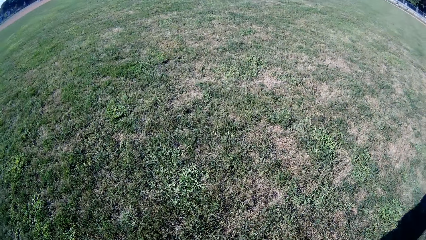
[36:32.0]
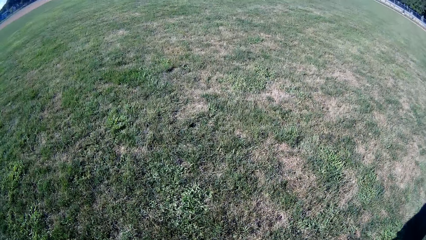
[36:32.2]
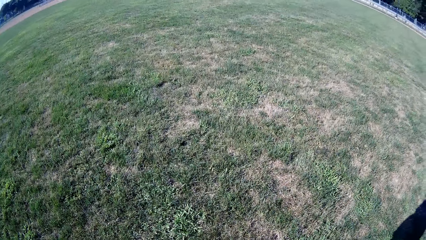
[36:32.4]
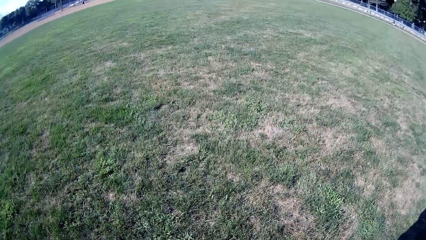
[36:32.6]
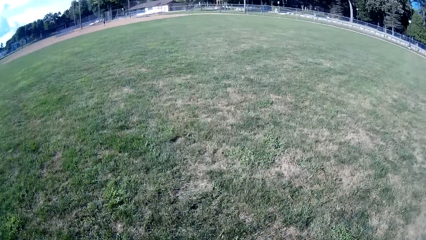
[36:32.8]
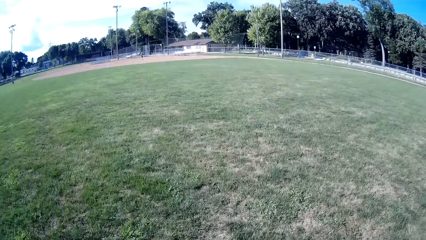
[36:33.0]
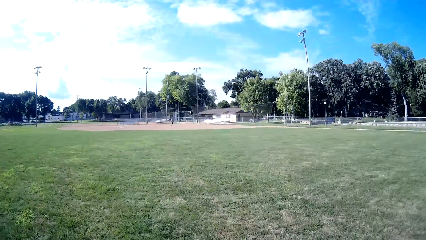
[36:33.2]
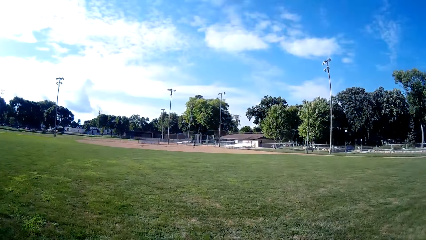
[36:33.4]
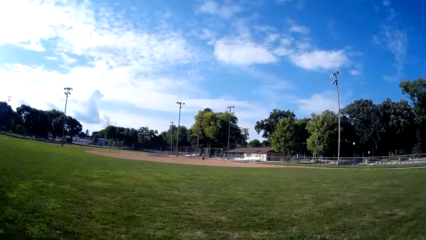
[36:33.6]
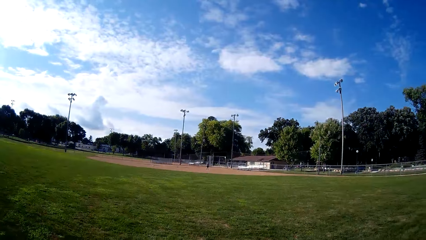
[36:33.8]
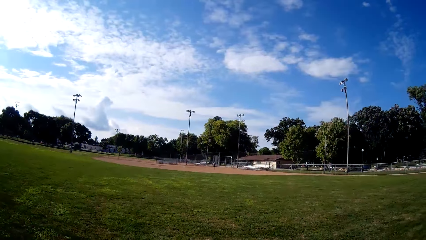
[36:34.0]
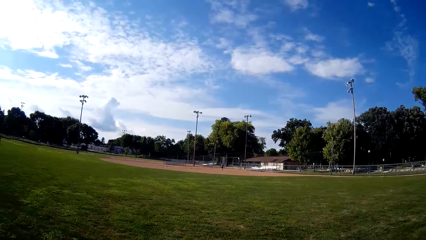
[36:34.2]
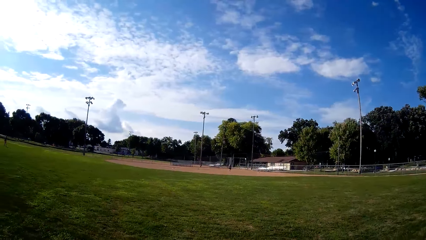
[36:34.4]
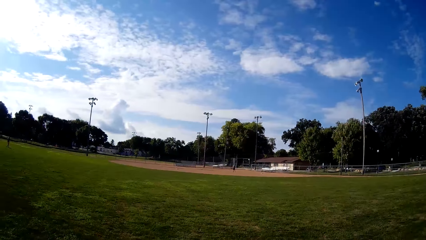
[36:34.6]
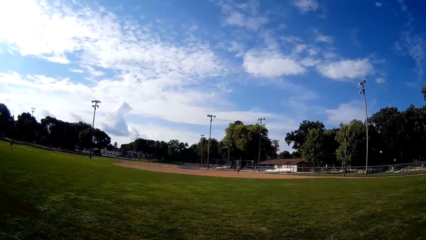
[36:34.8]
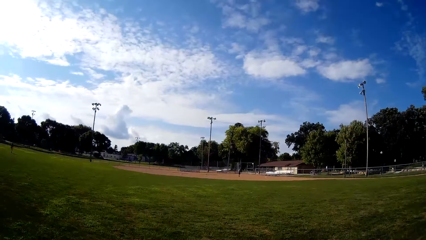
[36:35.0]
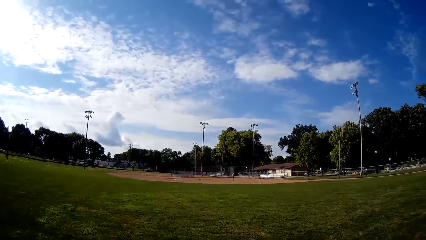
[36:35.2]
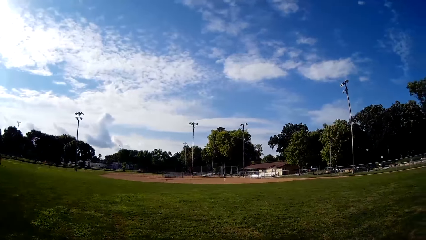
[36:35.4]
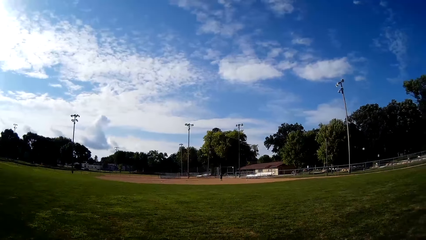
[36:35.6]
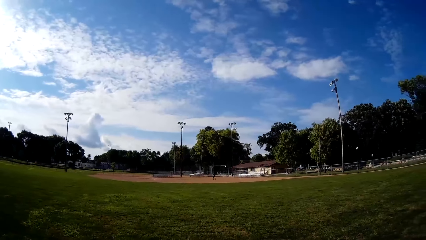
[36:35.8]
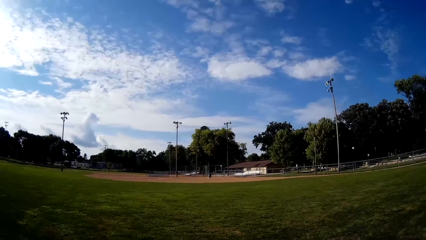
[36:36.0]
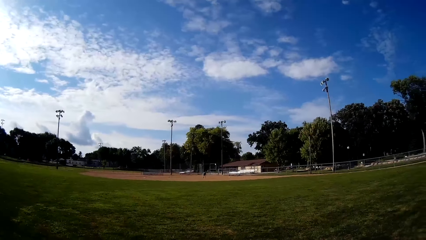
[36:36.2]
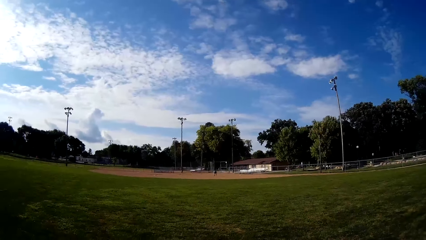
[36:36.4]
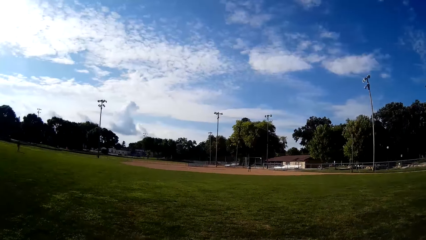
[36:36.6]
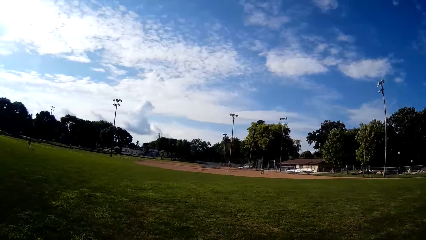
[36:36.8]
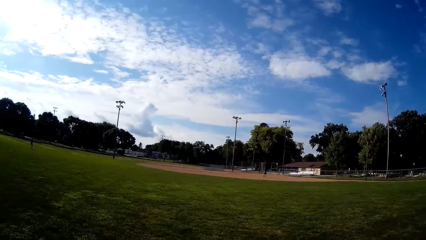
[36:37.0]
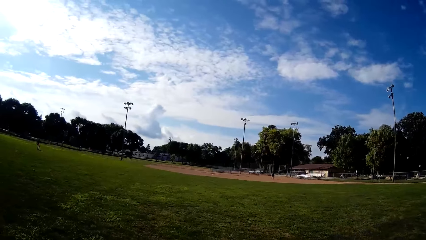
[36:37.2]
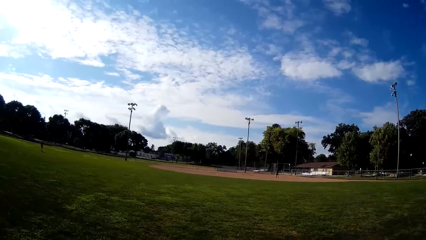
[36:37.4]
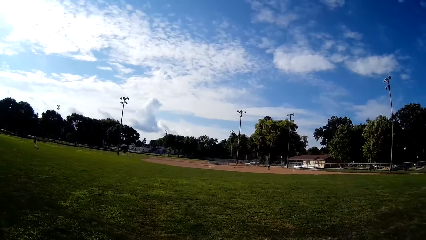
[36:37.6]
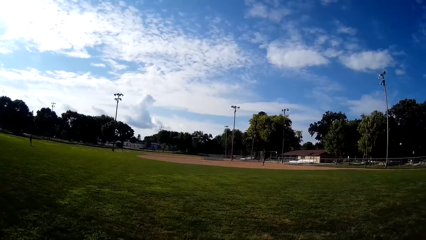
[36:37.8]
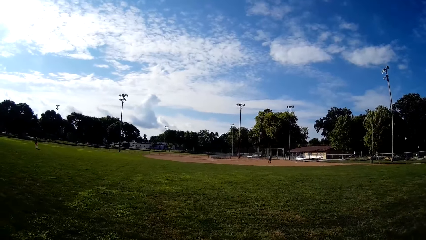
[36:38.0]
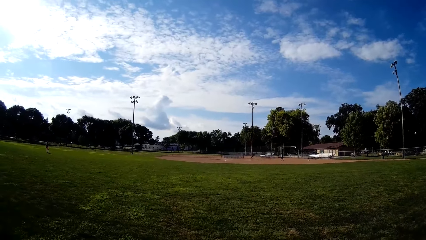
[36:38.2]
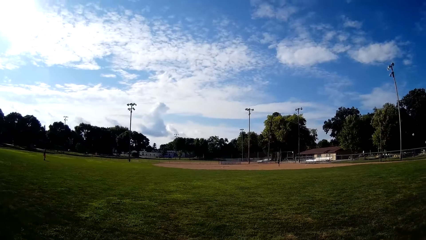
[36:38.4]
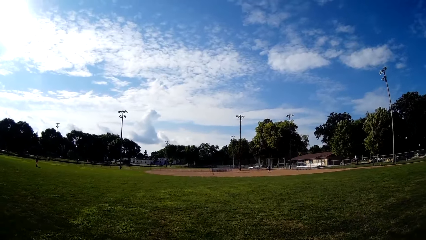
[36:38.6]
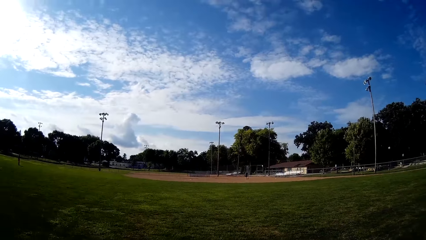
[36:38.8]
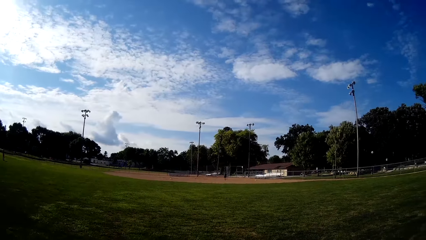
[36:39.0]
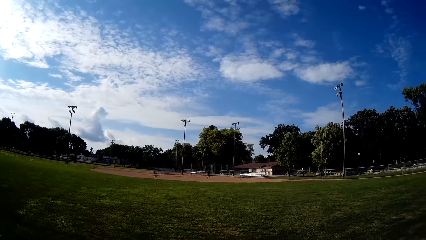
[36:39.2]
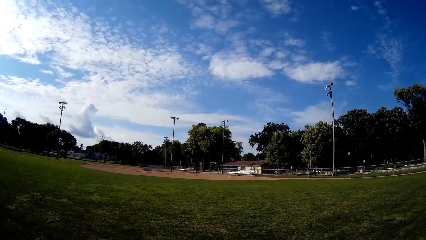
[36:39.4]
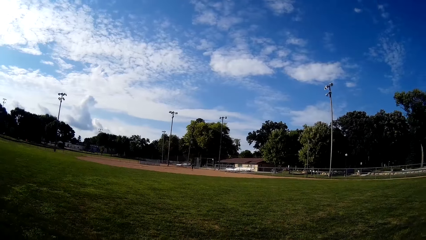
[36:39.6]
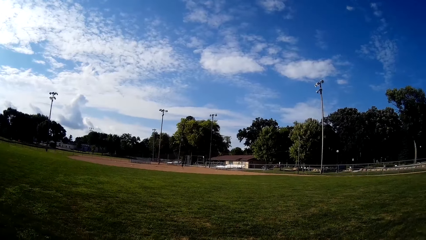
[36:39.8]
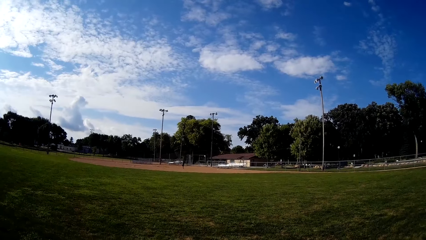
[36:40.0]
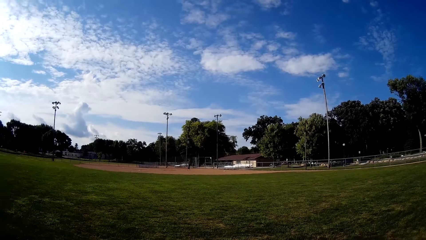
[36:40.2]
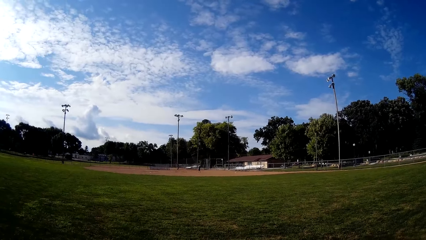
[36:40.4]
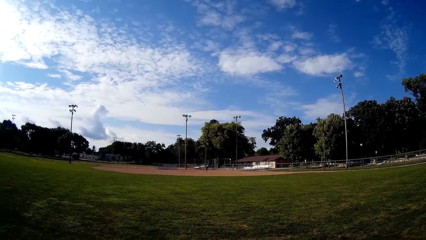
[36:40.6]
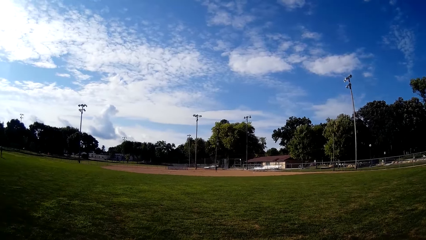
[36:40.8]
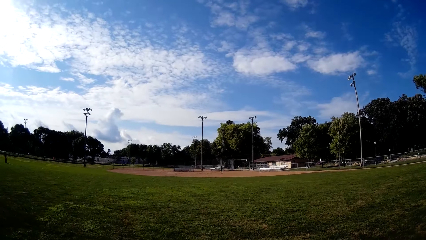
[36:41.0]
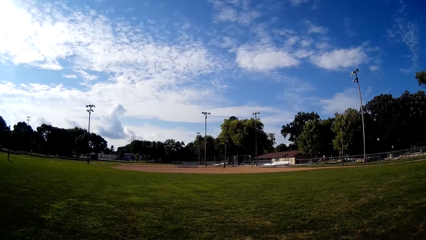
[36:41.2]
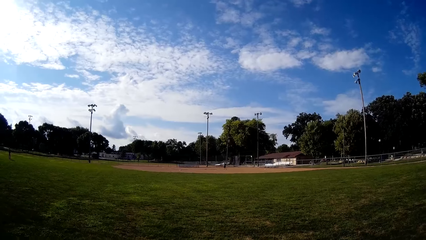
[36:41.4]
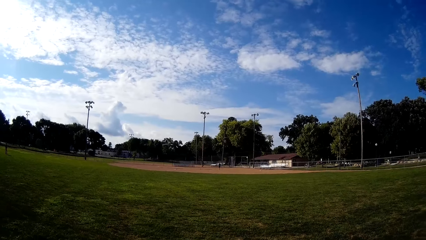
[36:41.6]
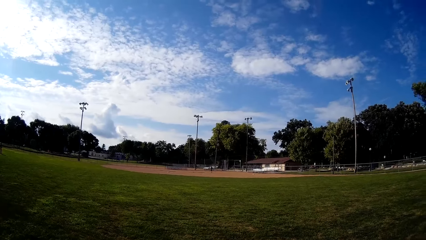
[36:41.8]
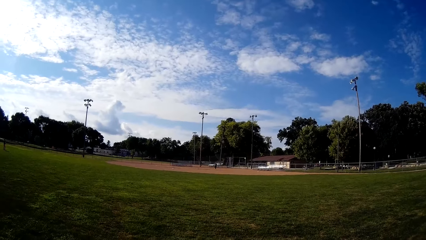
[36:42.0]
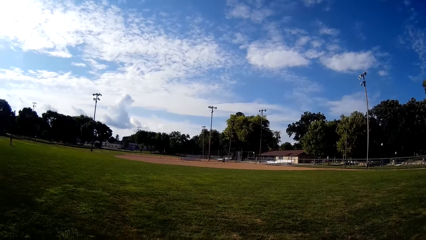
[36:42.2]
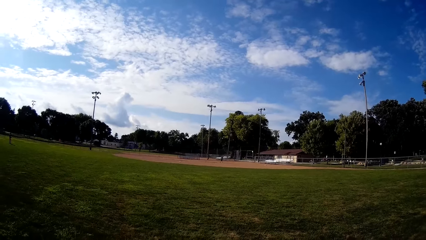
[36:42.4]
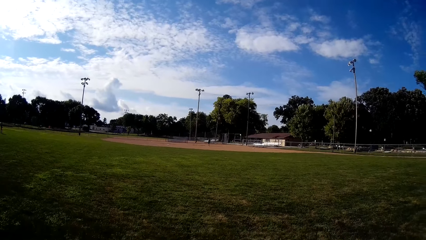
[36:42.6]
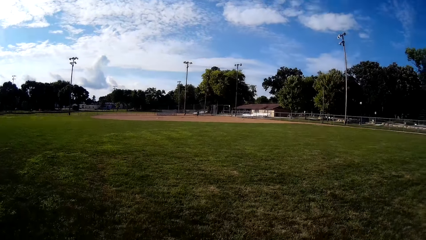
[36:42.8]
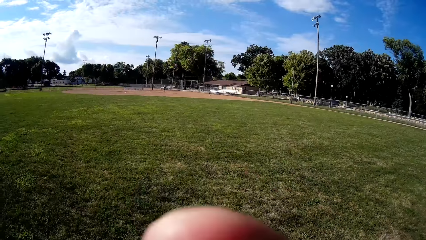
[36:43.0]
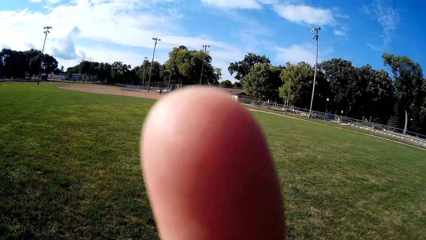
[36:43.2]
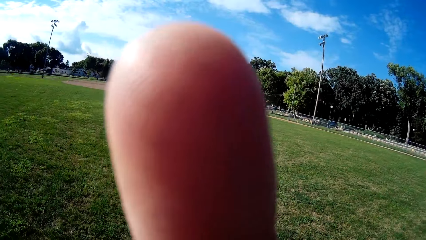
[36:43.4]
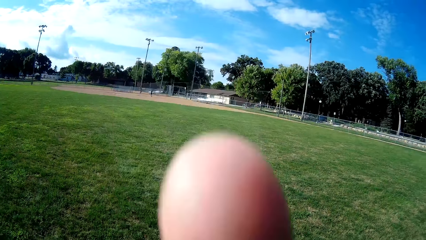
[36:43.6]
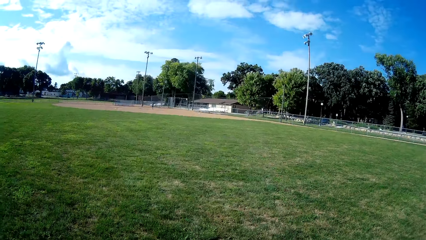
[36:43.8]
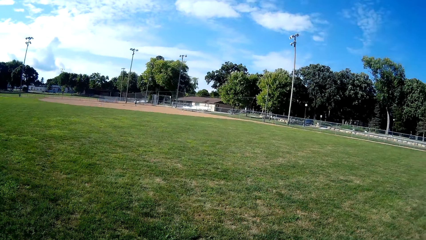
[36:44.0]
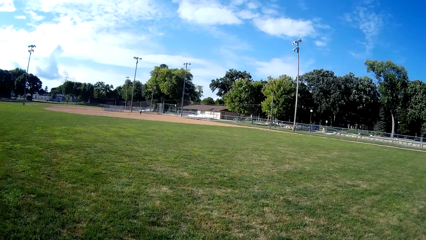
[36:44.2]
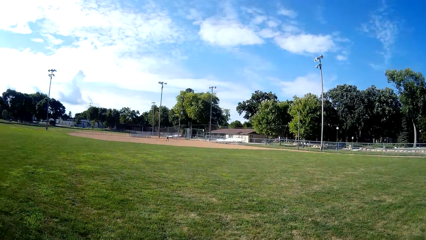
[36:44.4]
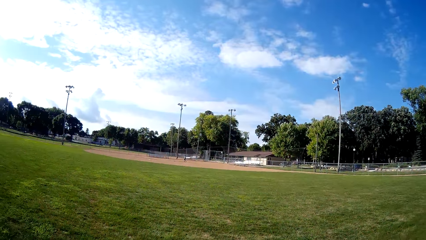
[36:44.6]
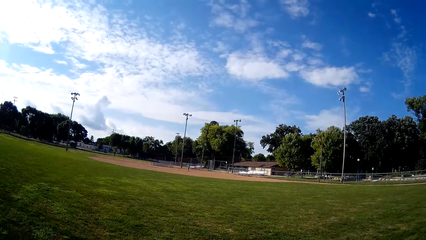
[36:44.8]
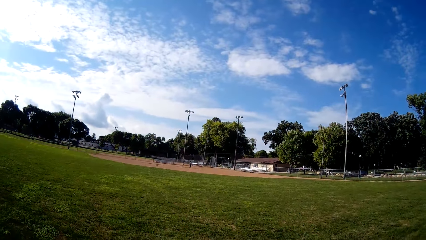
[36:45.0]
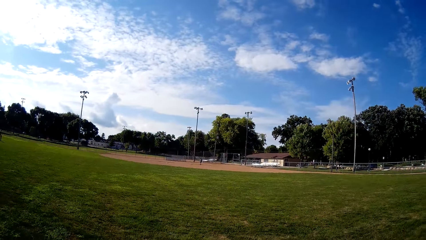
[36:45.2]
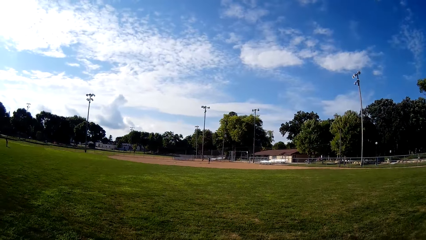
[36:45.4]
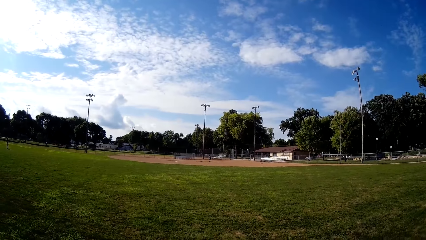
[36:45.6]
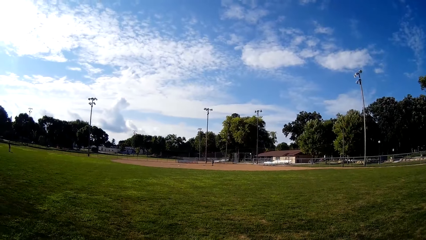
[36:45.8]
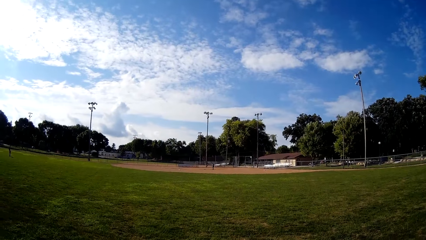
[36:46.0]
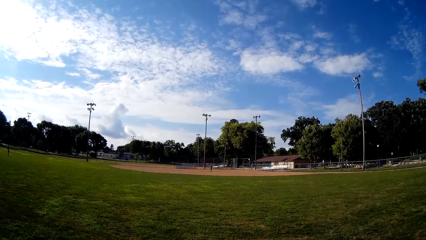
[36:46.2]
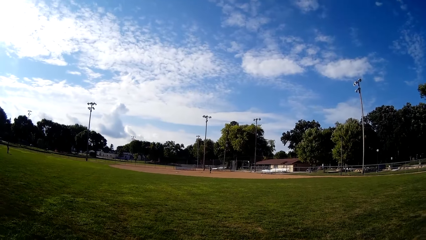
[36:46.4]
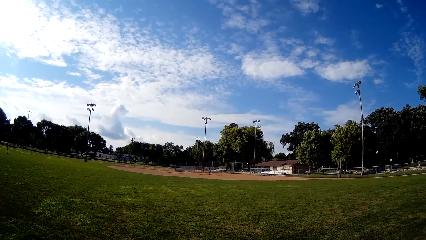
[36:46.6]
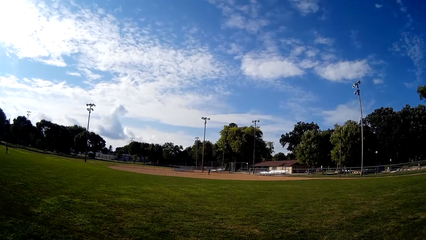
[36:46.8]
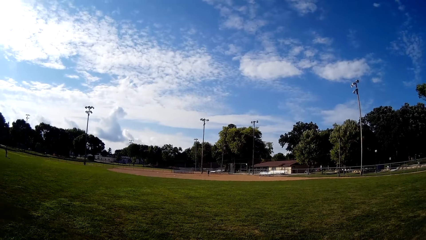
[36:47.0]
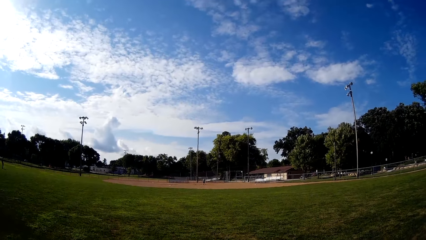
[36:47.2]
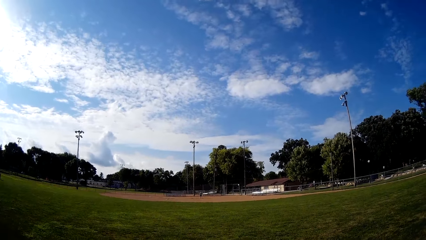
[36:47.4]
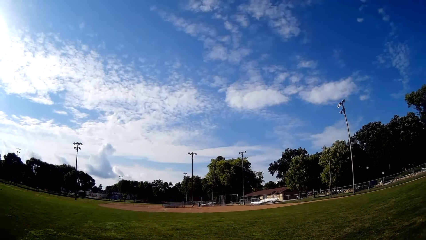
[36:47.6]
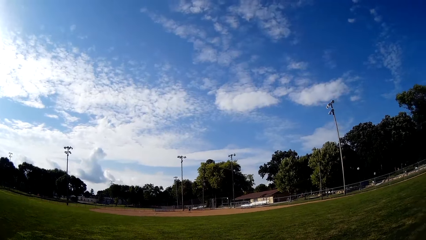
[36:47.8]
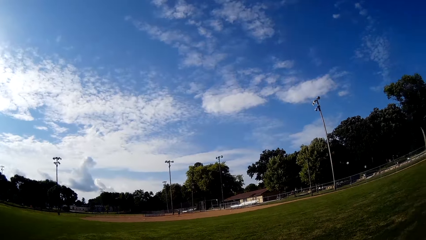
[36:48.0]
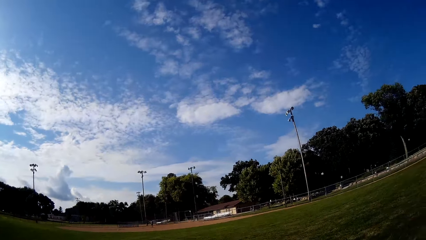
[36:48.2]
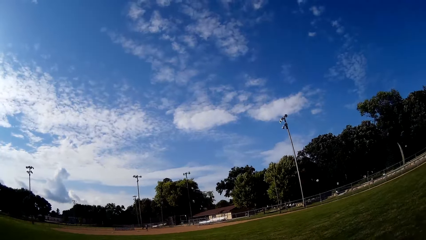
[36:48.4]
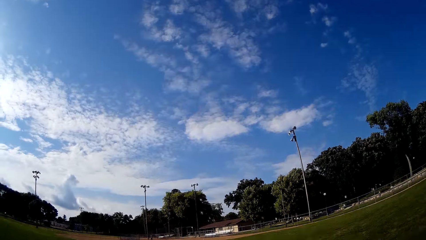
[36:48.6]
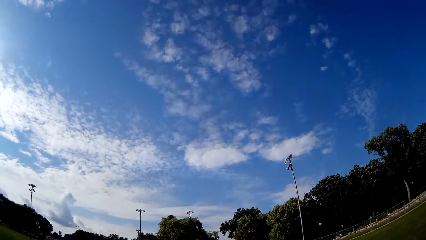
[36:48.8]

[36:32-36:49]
A person walks towards the ball. The person picks up the ball. The person walks back. Another person hits the ball.
